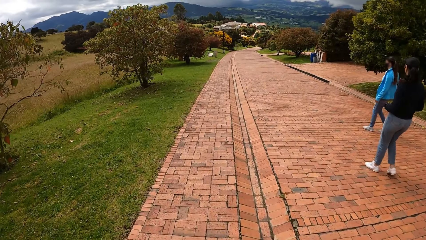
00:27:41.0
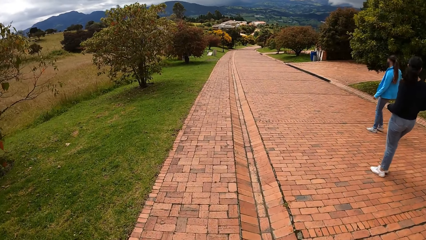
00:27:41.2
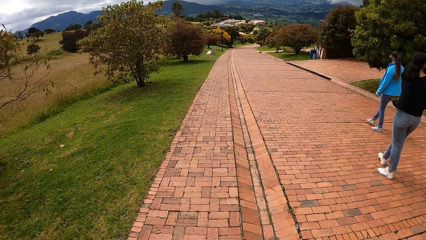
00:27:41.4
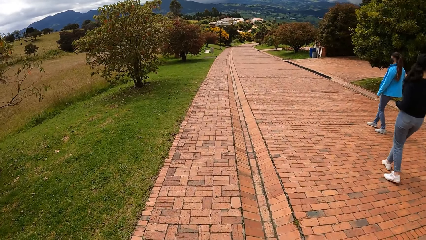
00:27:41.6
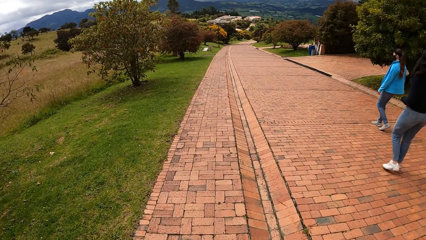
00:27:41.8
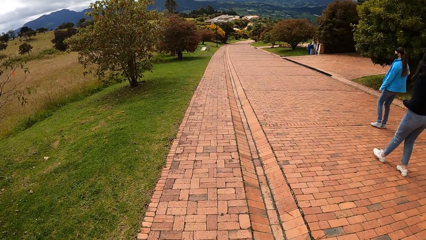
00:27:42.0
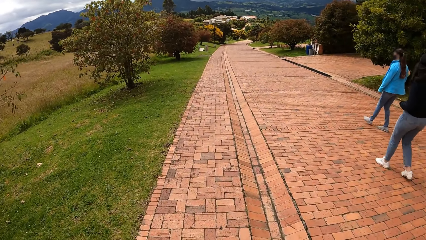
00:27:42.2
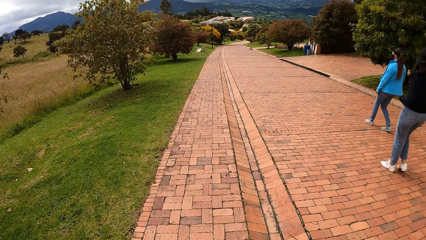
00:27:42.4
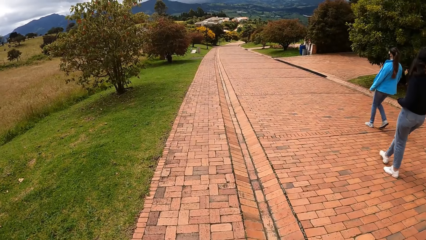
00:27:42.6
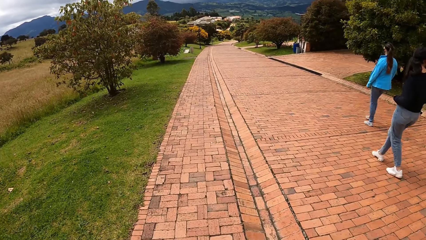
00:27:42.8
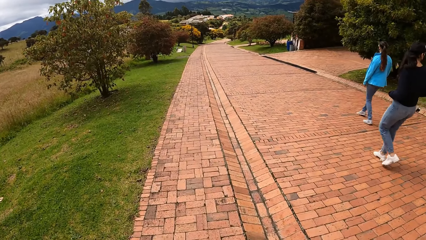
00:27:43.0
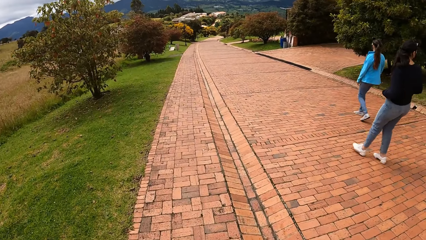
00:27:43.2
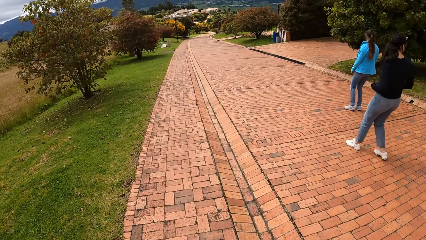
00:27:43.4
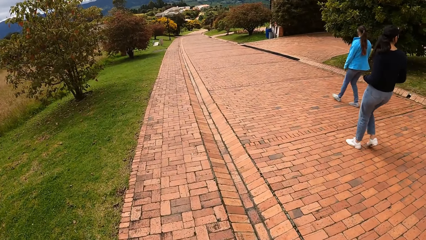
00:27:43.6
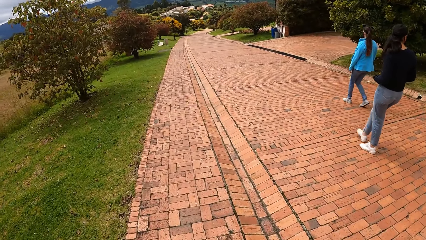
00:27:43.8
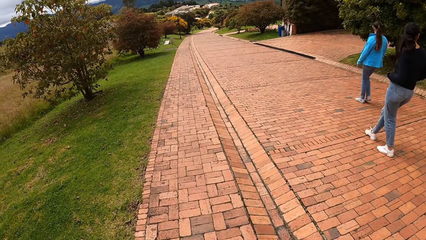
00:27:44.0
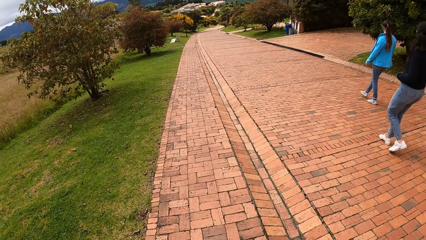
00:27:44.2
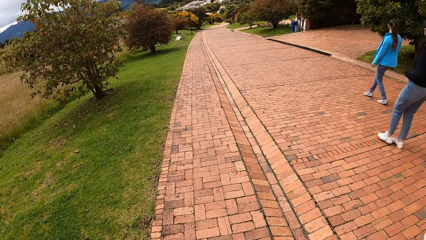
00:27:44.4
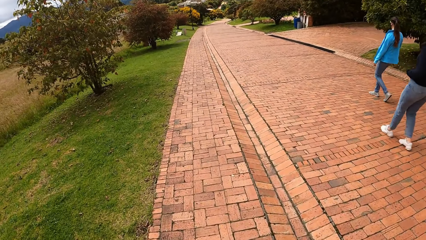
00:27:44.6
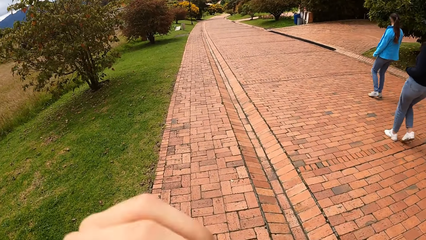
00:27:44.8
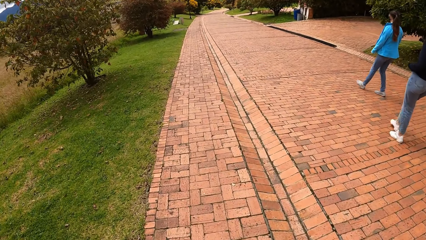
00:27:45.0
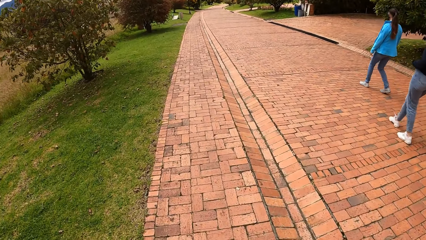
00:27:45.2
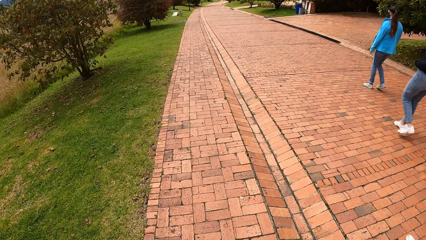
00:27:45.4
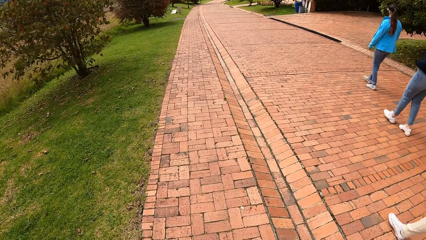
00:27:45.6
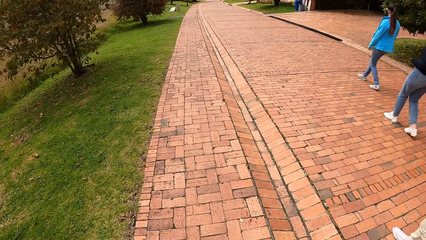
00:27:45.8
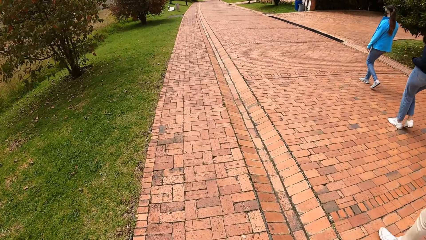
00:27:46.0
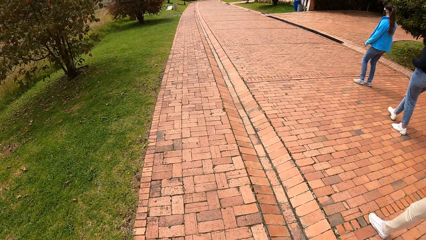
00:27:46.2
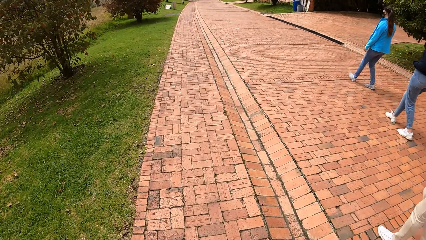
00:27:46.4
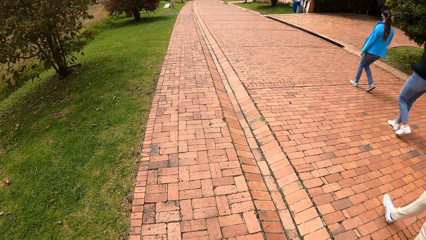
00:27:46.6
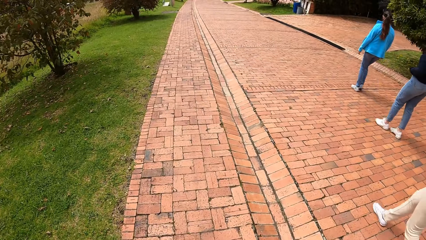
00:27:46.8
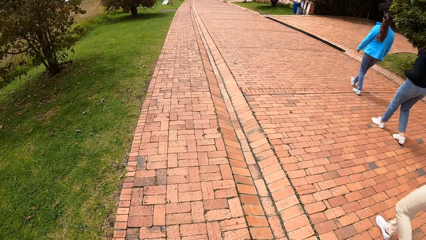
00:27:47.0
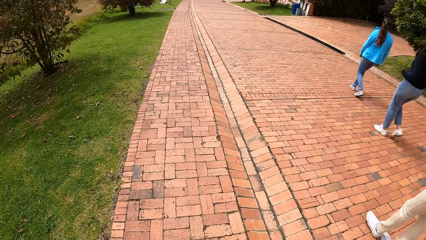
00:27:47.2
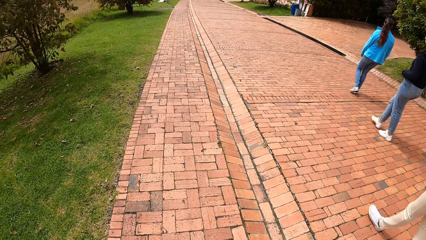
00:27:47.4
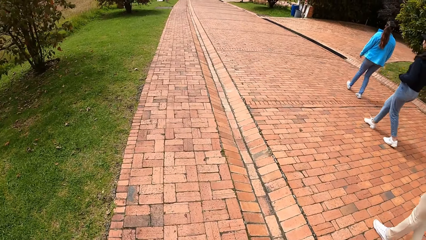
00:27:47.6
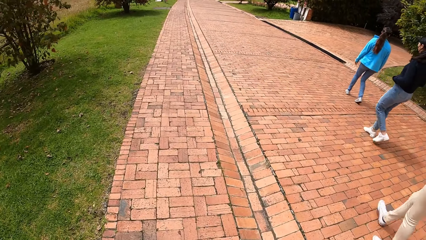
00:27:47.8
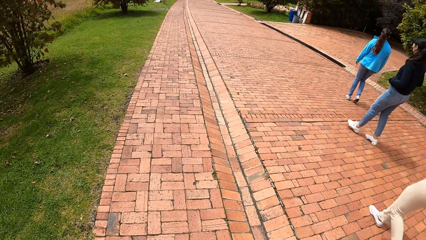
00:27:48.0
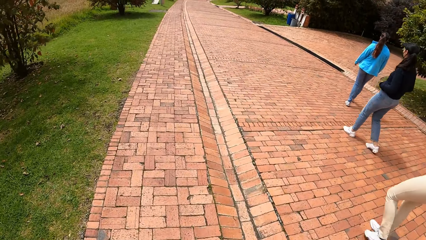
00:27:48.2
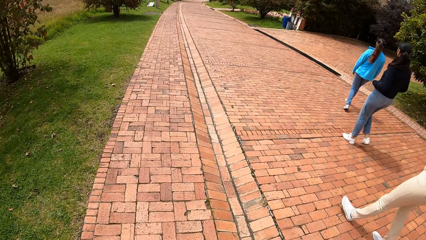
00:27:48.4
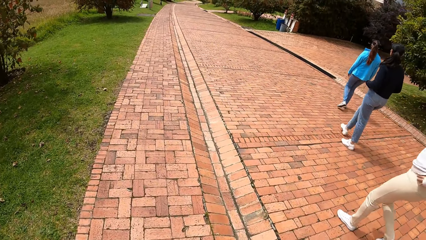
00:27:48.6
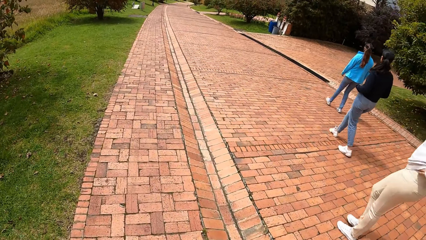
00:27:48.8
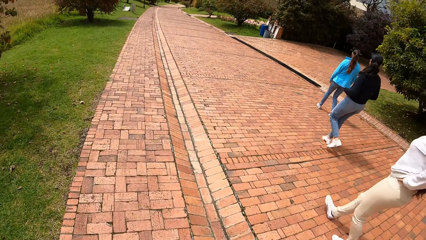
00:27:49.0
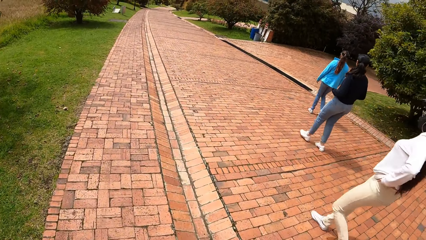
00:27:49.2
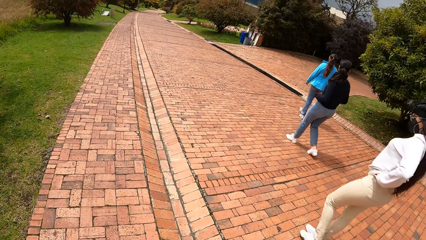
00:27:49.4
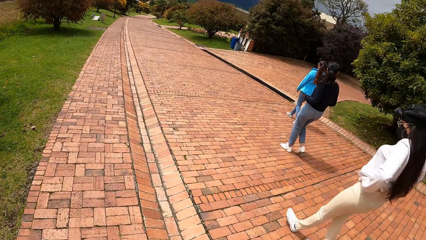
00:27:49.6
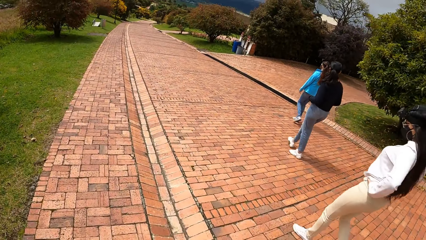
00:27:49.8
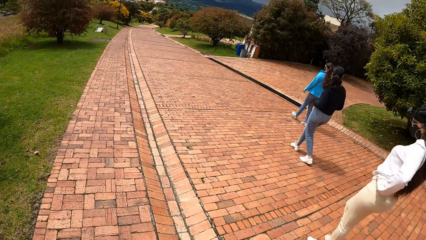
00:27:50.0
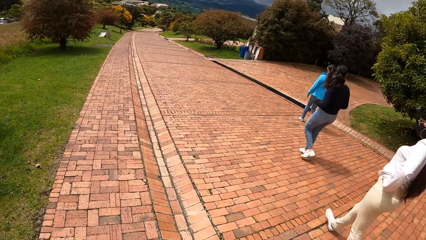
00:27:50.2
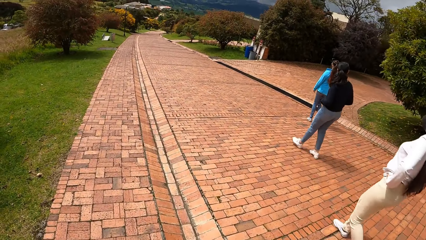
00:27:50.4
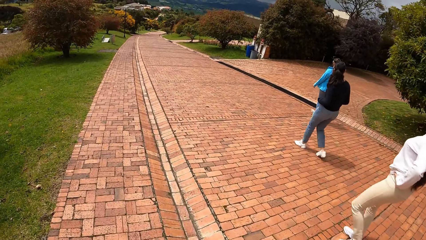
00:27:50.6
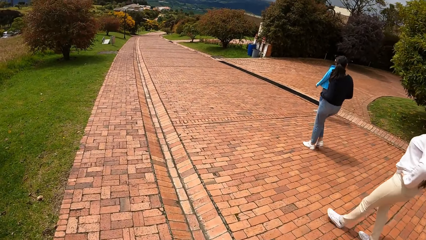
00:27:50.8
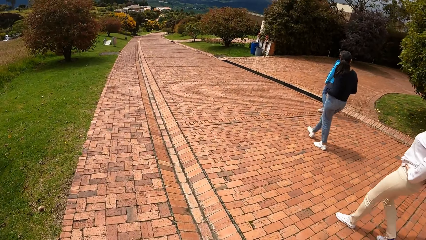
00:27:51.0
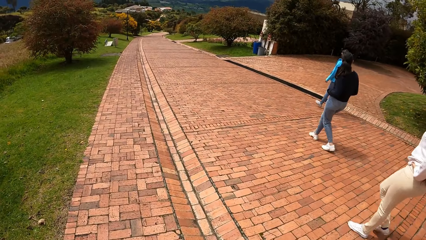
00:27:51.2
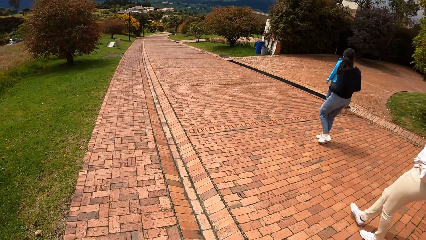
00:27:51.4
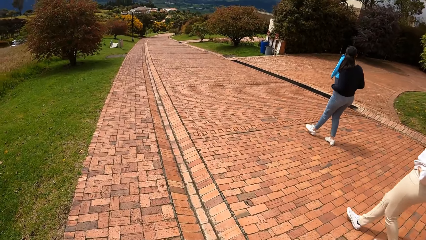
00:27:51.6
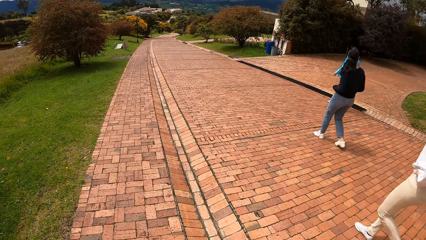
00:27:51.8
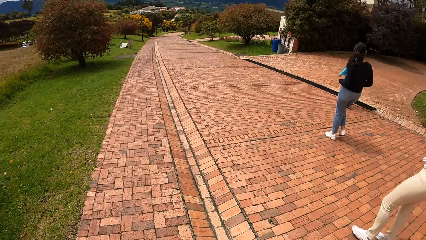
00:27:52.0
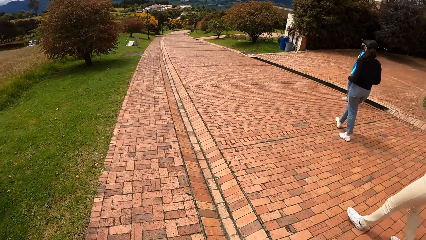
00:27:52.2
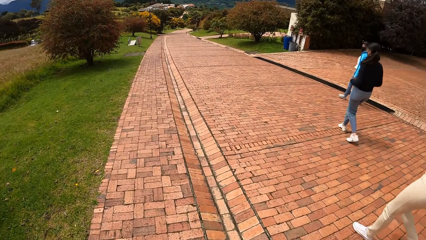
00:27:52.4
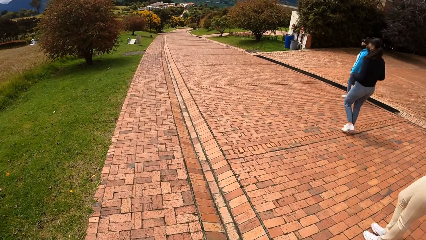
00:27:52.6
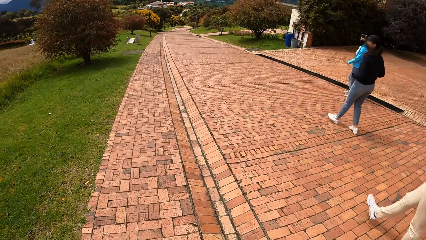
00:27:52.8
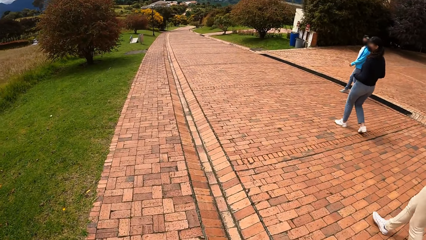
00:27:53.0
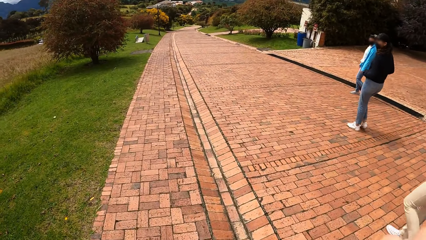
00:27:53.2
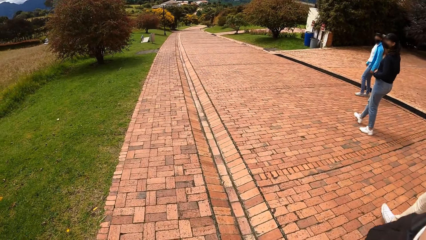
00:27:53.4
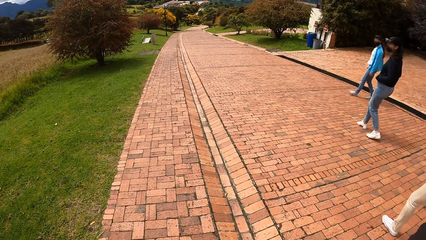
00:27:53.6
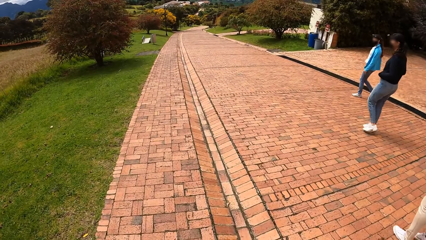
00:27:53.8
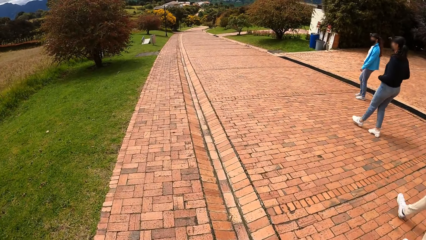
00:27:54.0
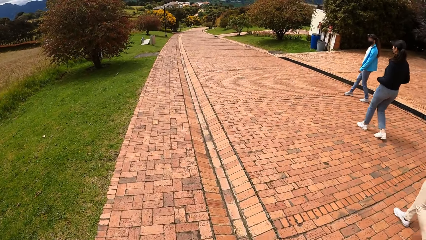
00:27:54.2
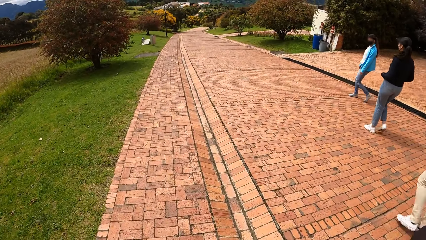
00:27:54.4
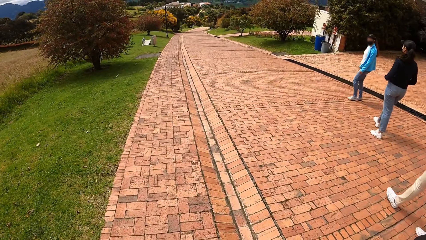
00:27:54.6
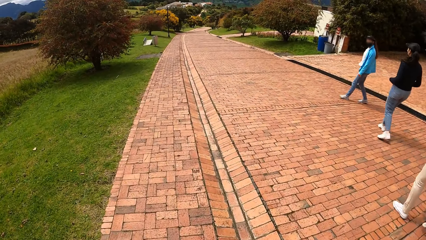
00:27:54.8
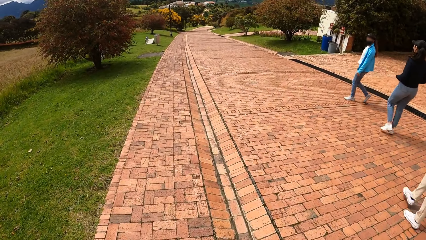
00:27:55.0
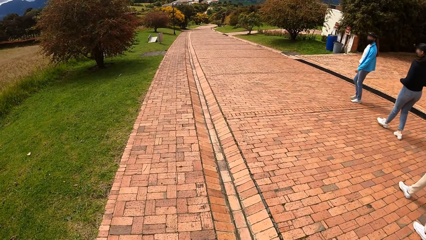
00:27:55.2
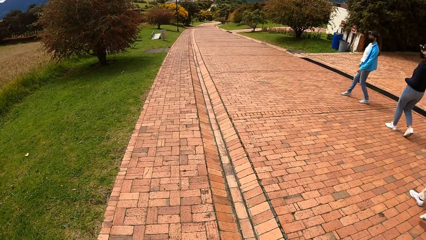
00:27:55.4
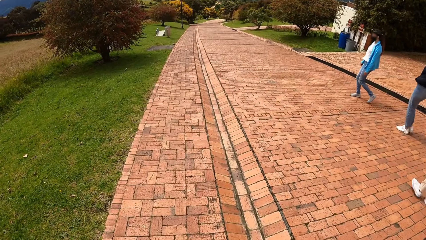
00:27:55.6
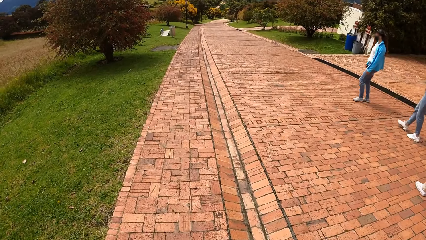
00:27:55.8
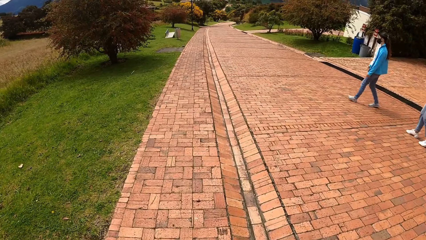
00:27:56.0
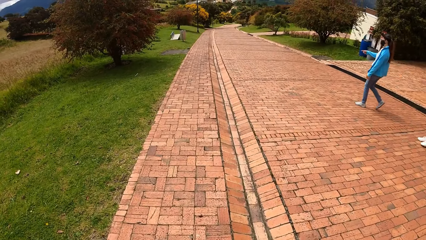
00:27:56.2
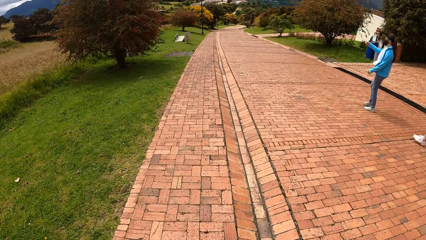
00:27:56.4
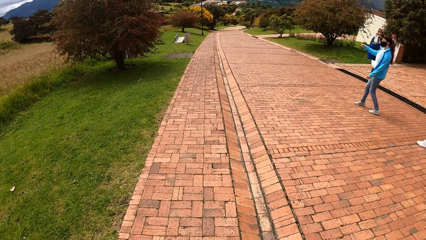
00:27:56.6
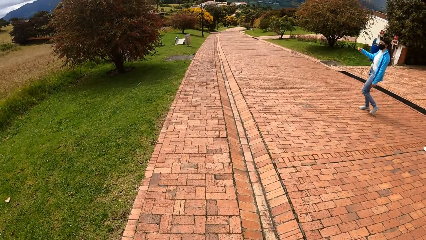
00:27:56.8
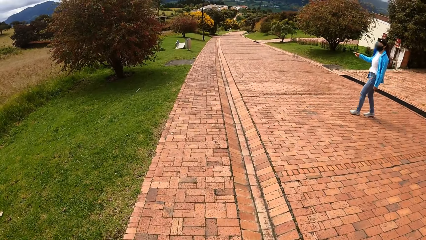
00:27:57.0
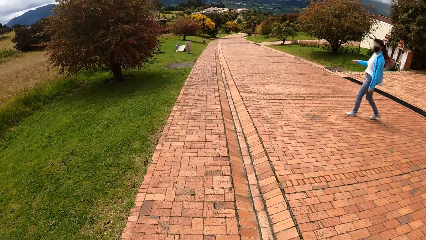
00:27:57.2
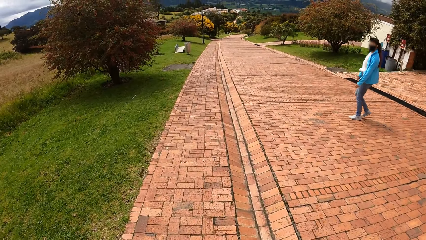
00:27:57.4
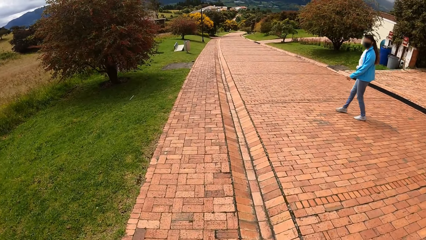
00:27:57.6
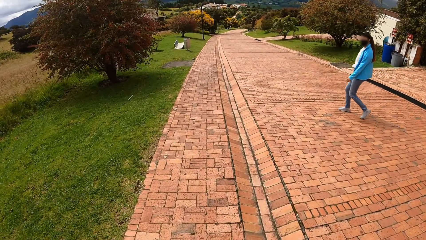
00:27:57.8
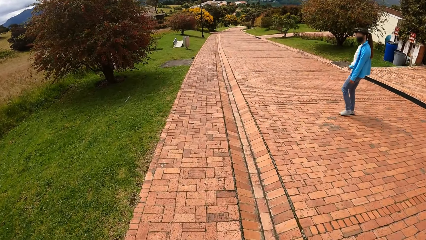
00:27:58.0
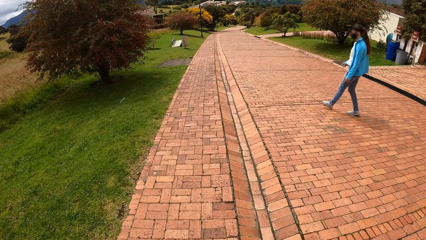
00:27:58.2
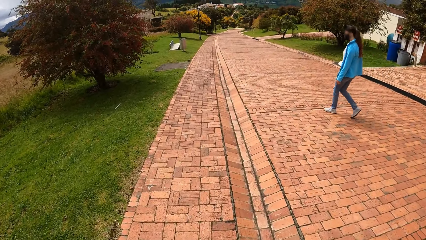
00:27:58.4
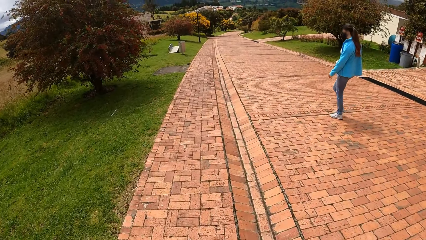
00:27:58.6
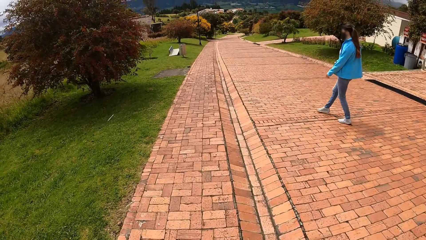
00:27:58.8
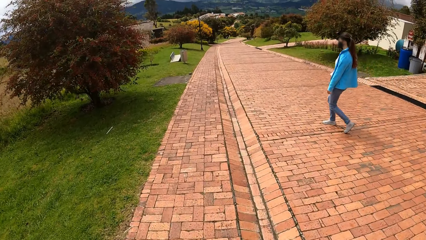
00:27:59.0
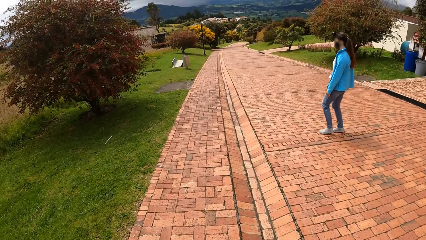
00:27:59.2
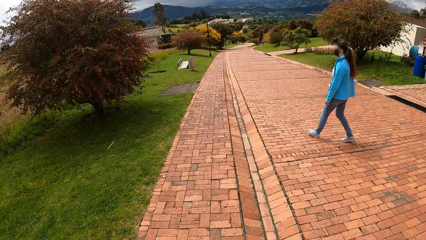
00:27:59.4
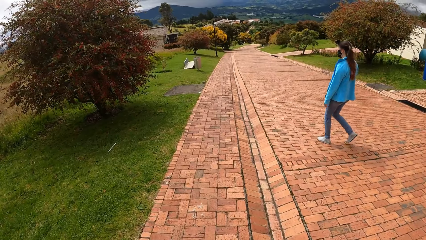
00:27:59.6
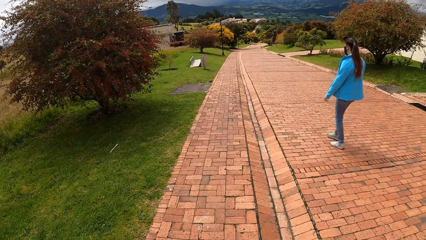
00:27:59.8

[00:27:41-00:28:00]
The camera wearer interacts with a woman, another woman and a third woman. A person walks on the road around the estate with another person. The camera wearer adjusts the camera. A third person walks around the estate. The first person walks around the estate with the second person, the third person and the camera wearer. The second person looks around and gestures.
